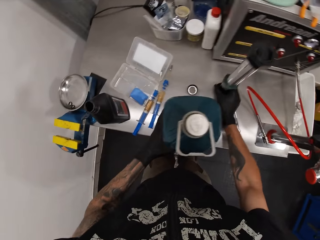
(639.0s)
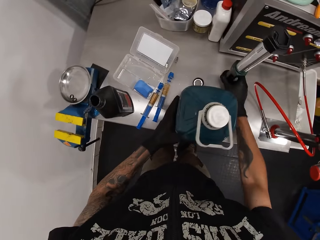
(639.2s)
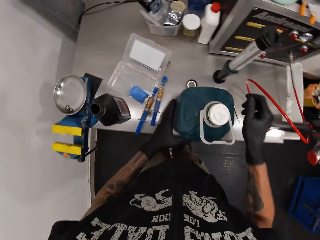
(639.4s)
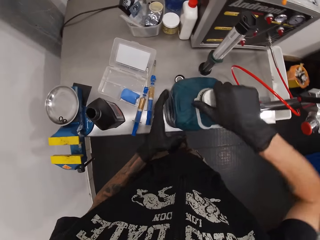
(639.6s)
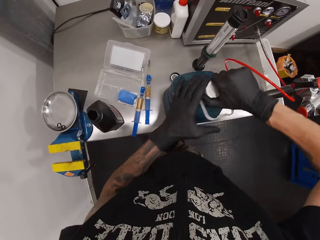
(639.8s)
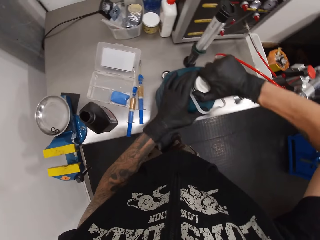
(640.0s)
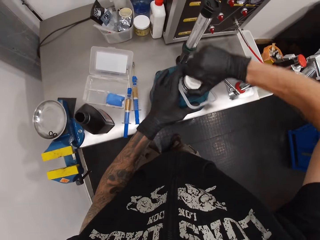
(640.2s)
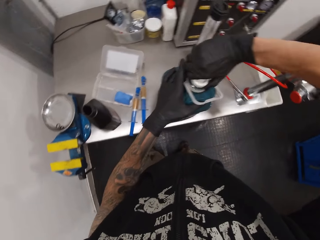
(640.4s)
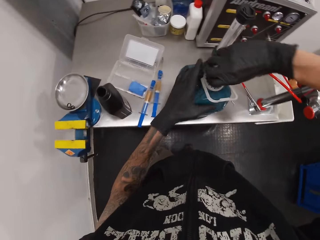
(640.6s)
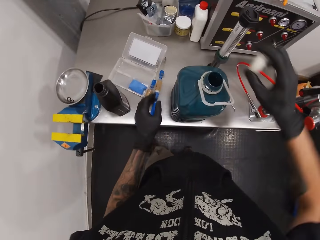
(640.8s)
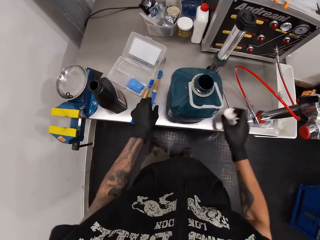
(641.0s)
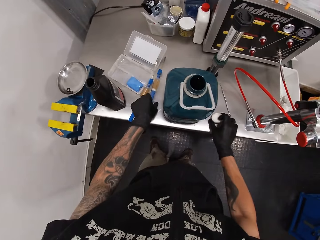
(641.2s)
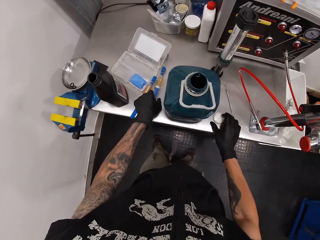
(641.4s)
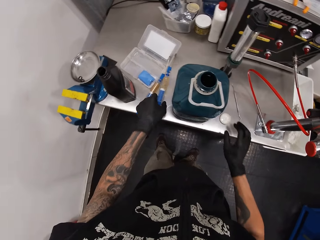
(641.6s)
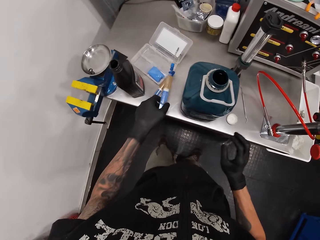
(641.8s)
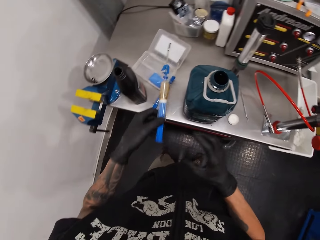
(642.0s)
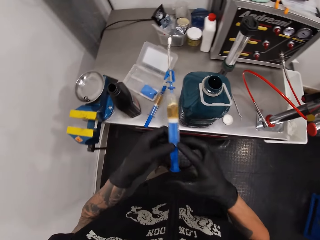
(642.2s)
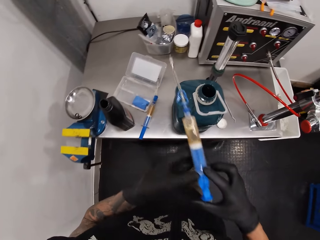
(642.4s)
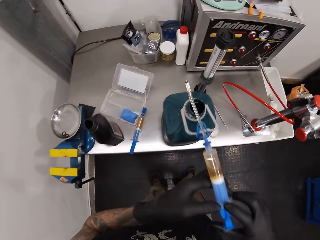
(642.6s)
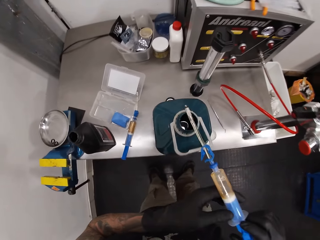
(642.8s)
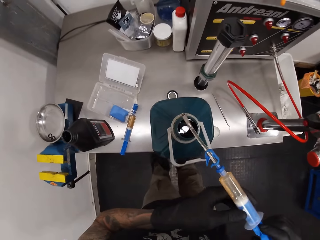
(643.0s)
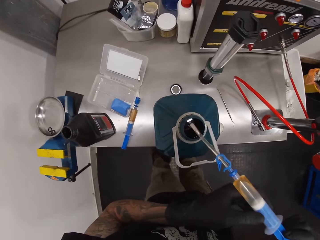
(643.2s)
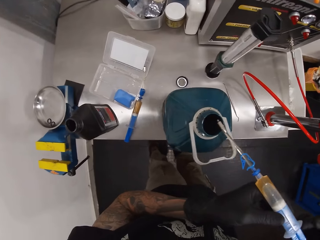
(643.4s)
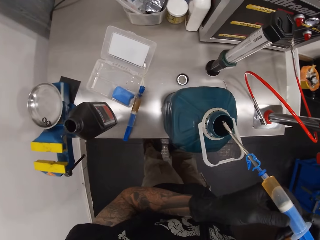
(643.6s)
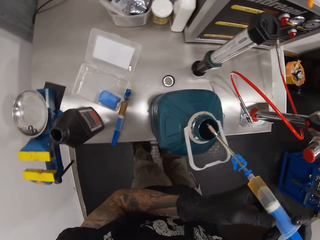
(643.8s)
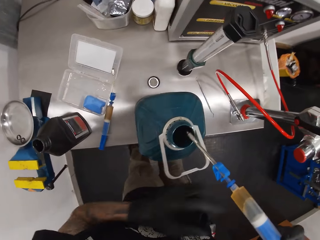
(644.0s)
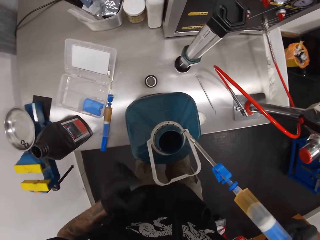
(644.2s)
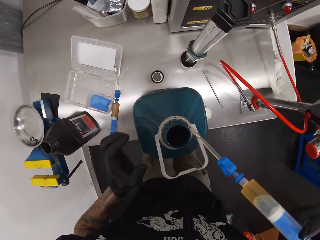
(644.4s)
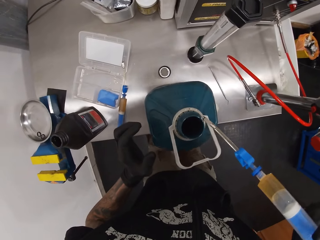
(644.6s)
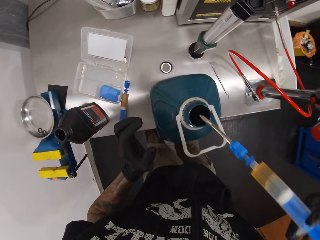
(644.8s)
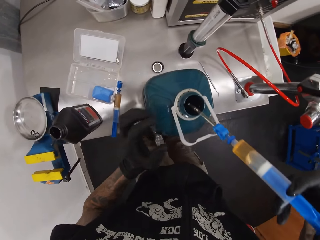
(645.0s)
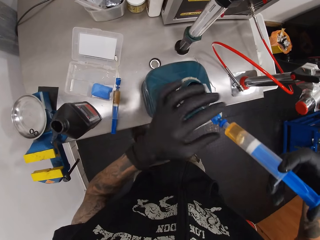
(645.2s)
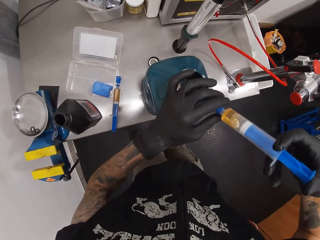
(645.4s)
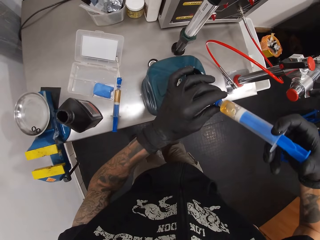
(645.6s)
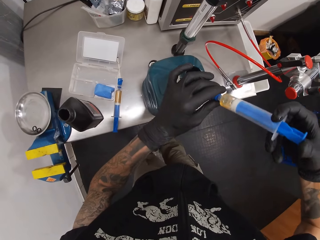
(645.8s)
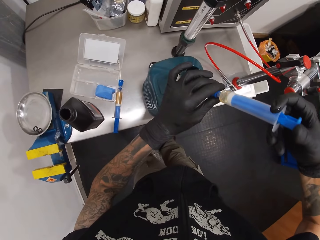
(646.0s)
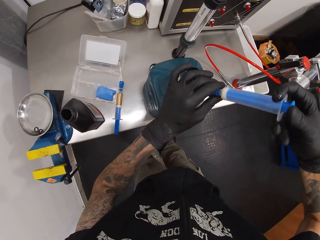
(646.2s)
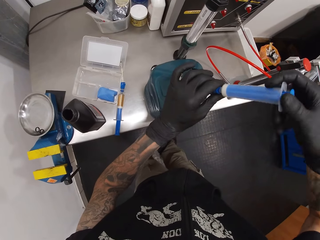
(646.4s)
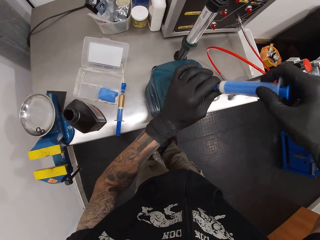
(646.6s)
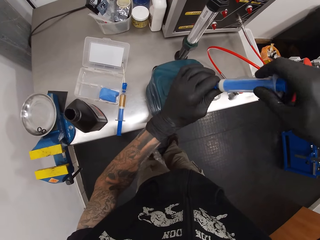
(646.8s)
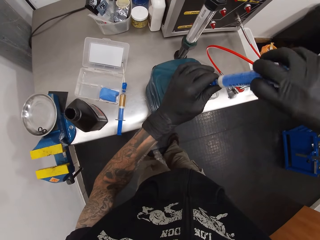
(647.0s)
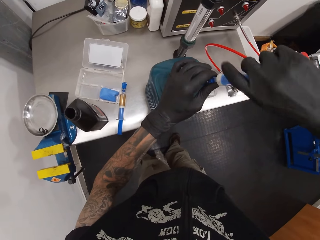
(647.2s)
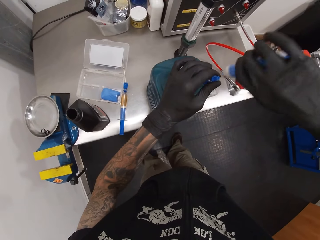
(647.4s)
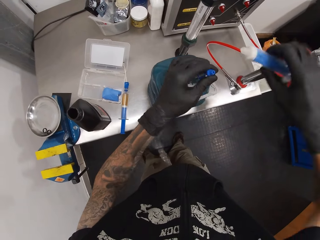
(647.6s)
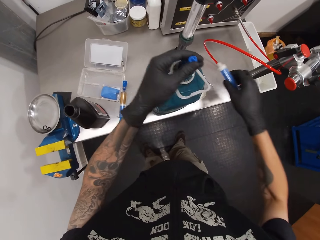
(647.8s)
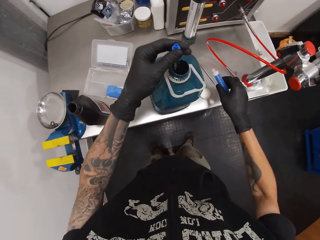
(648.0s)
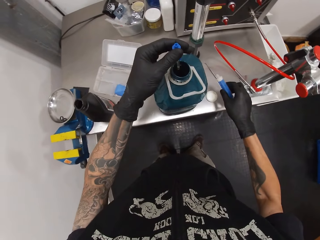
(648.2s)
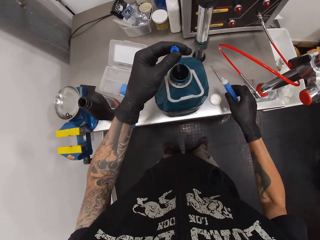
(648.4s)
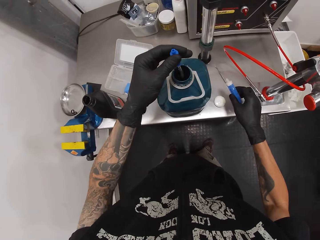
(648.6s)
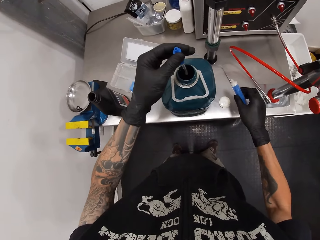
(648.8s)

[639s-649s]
The camera wearer moves a workshop light on the table with his right hand. He opens the bottle cover with both hands. He puts down the bottle lid. He picks up the valve and refill kit or syringe on the table with his left hand. He holds the syringe with his hands. He empties the content of the kit into the bottle on the table with both hands. He puts the syringe in the bottle with the right hand. He holds the syringe with his hands. He slides the syringe plunger with the right hand. He takes the kit apart with both hands.

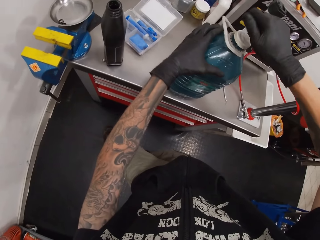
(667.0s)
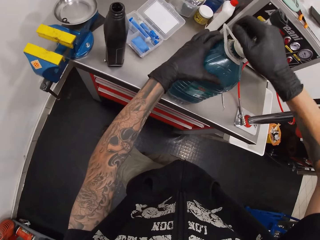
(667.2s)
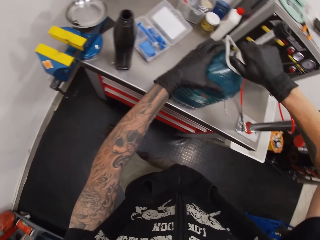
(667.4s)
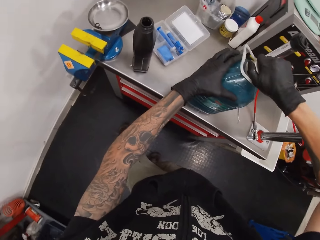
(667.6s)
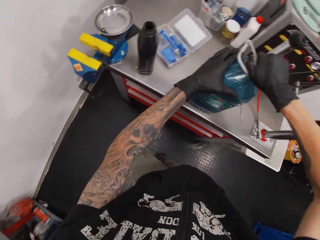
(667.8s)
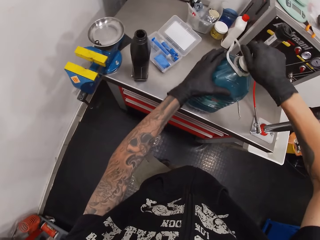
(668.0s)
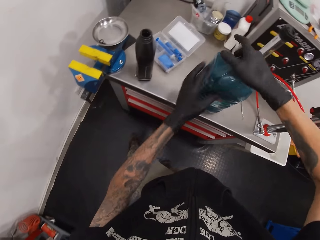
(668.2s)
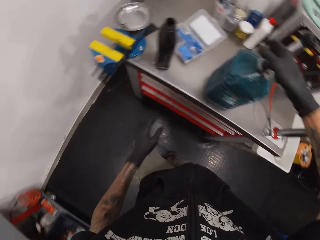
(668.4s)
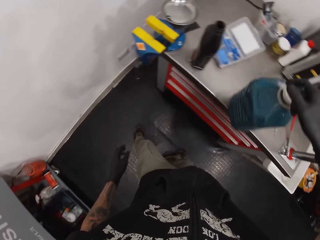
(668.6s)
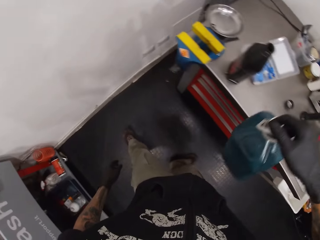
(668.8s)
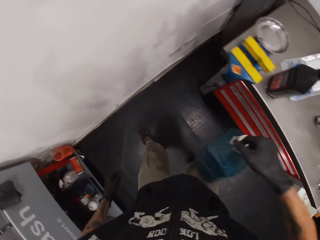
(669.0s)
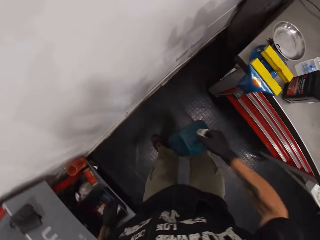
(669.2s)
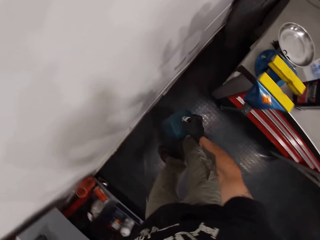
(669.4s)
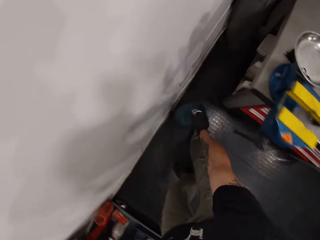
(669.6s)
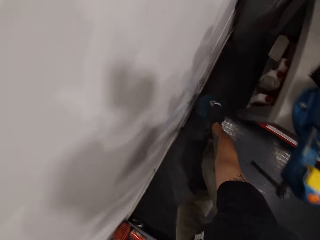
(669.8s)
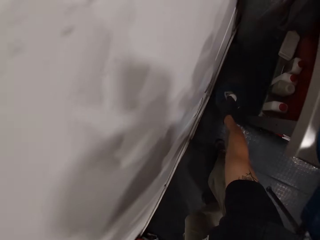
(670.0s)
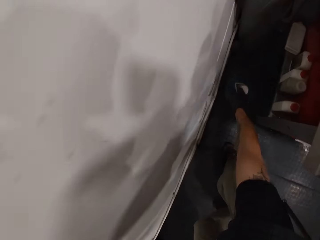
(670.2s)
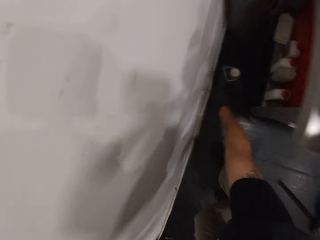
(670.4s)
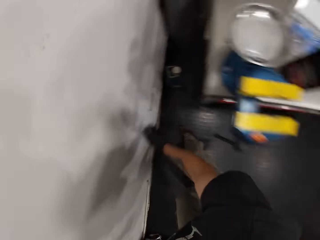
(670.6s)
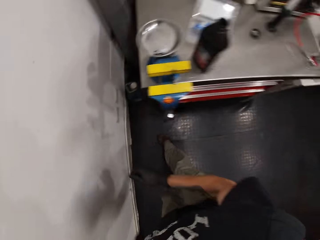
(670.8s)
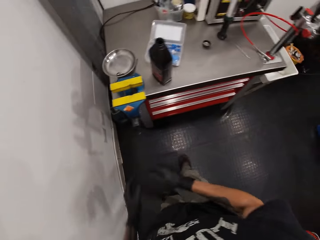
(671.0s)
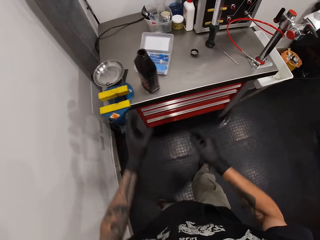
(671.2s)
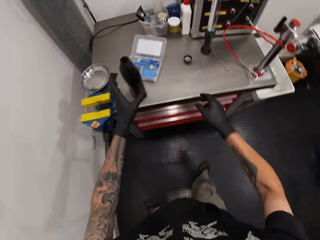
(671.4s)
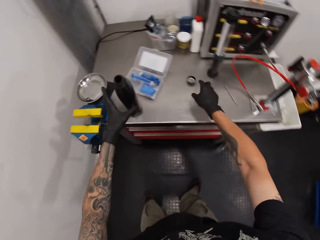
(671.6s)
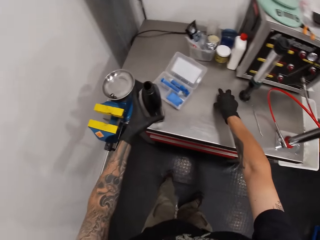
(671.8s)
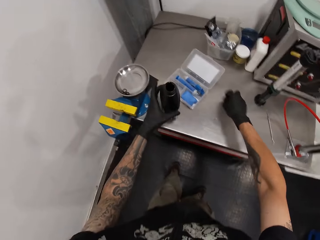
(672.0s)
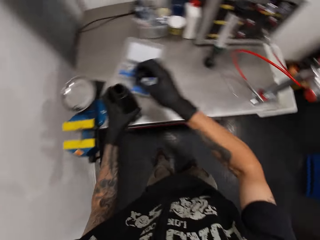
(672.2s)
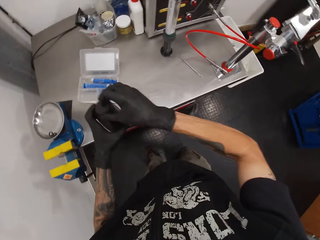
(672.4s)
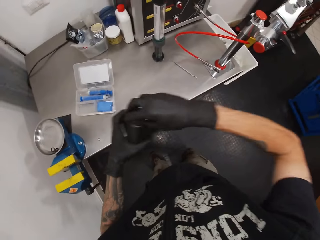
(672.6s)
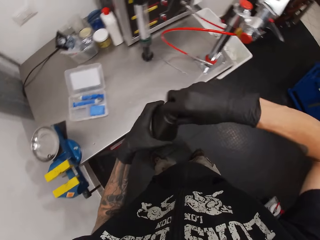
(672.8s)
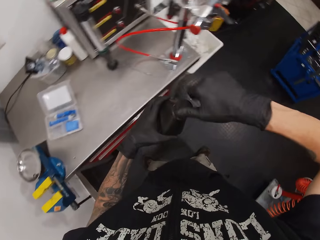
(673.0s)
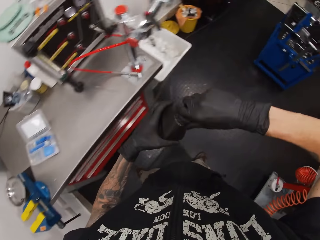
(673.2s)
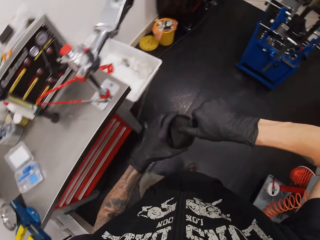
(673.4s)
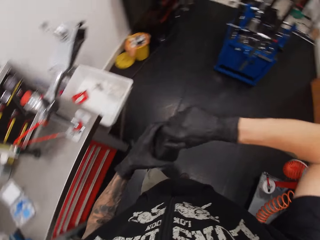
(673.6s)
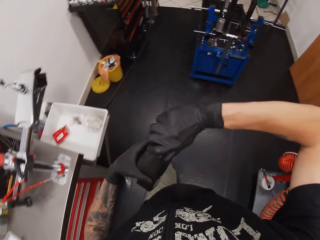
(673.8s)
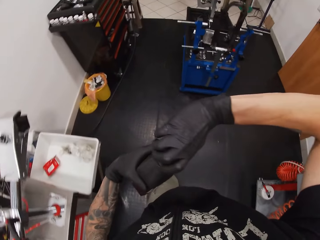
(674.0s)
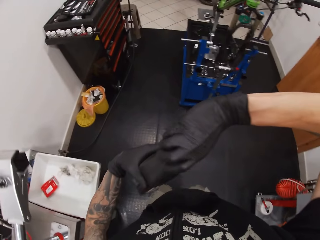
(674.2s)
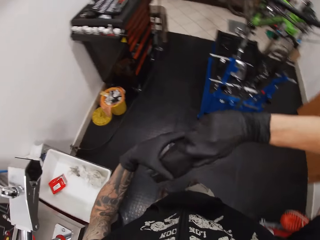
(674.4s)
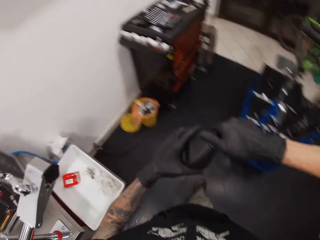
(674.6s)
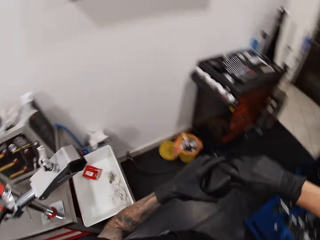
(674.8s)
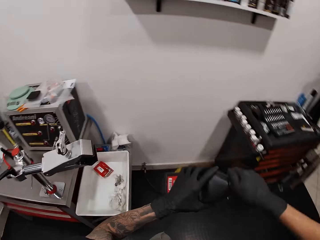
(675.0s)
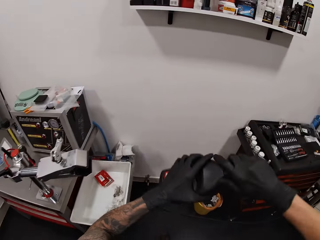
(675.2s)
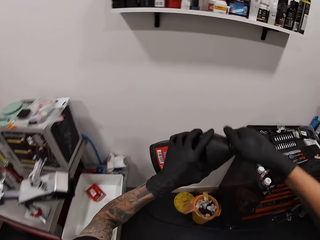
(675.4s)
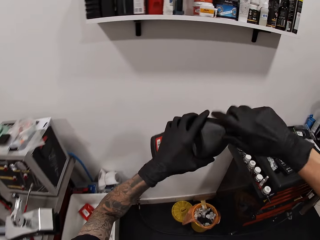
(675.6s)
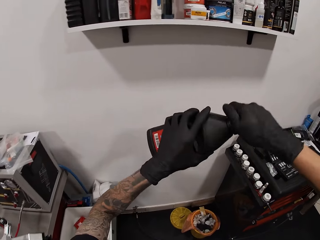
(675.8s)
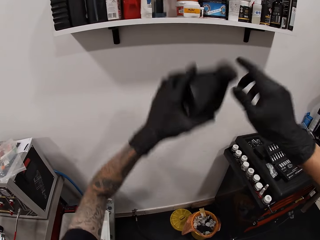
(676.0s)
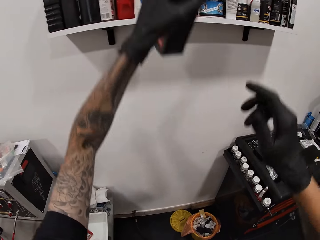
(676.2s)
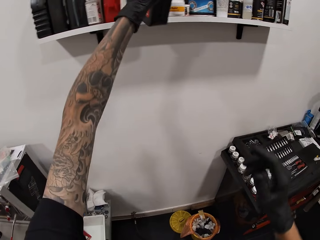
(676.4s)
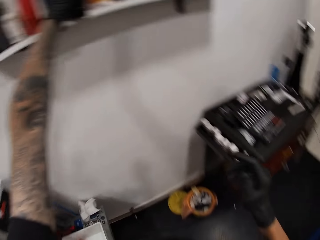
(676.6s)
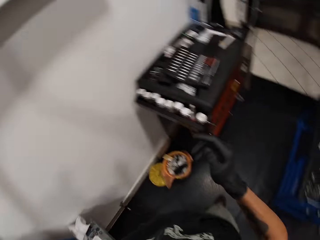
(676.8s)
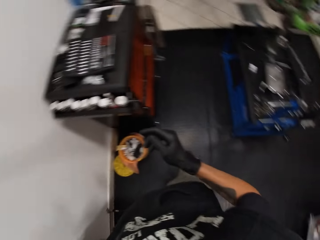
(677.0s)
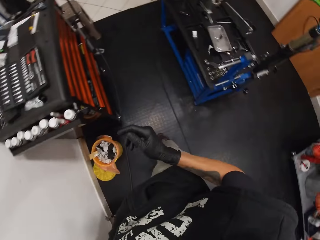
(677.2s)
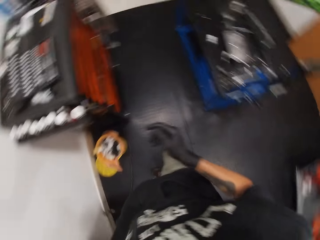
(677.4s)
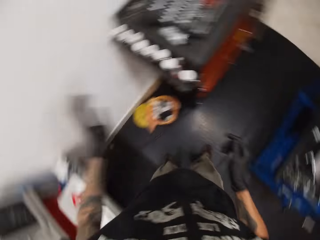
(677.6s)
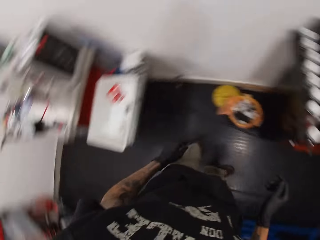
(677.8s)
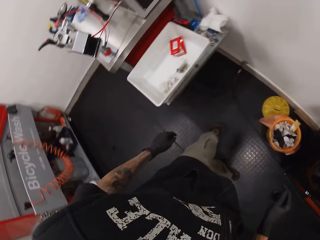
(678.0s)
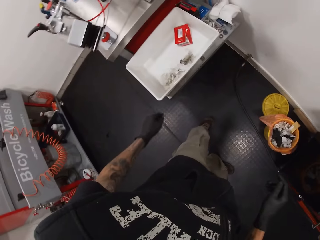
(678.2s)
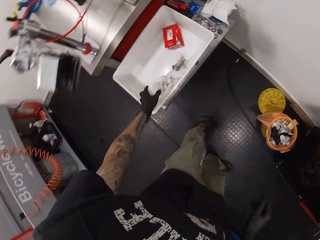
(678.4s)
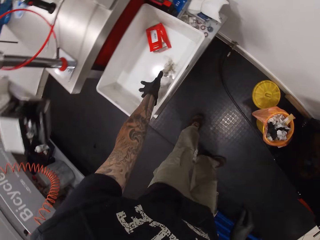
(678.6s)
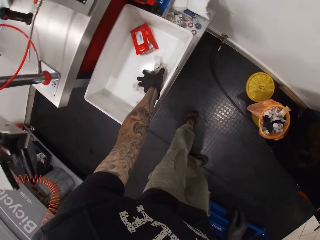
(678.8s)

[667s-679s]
The camera wearer lifts a bottle from the tool table with his right hand. He drops the bottle in his right hand on the ground. He picks up a cover on the tool table with his right hand. He holds an engine oil bottle. He picks up the engine oil bottle on the tool table with his left hand. He covers the bottle in his left hand with the cover in his right hand. He drops the bottle in his left hand on a shelf on a wall.
